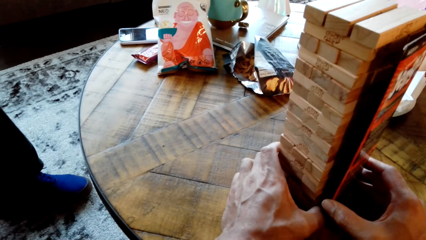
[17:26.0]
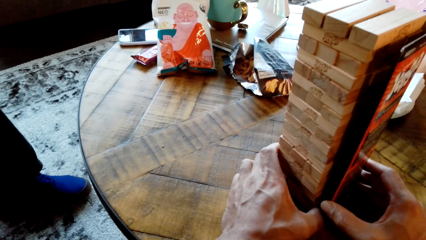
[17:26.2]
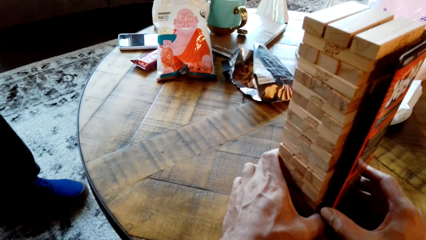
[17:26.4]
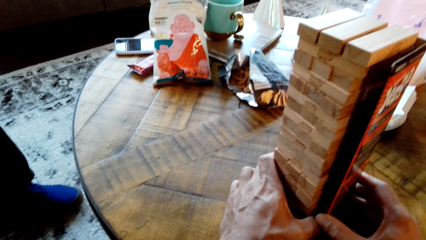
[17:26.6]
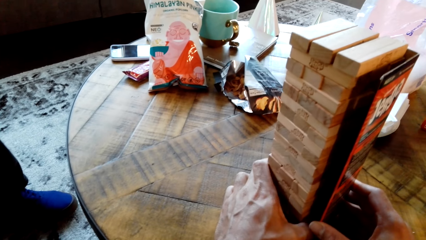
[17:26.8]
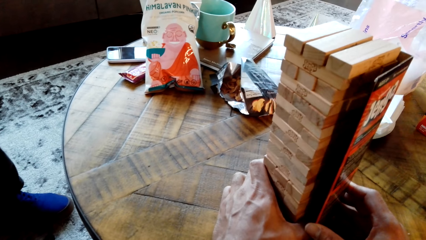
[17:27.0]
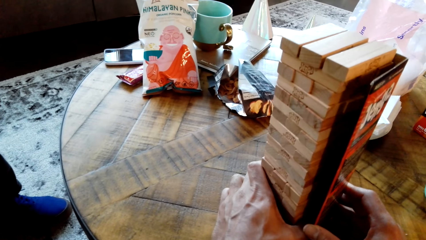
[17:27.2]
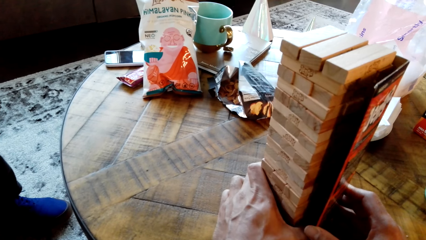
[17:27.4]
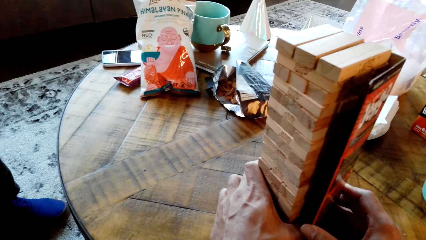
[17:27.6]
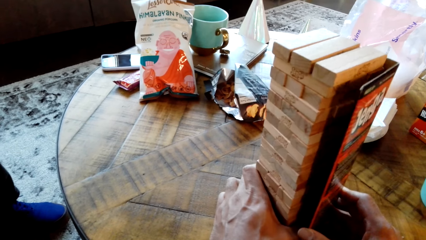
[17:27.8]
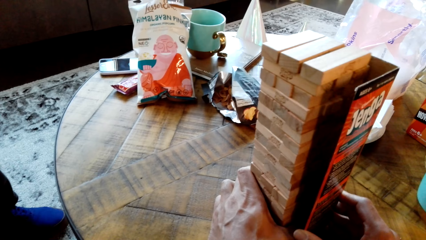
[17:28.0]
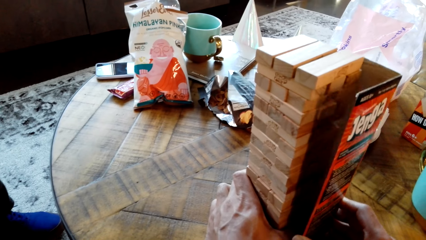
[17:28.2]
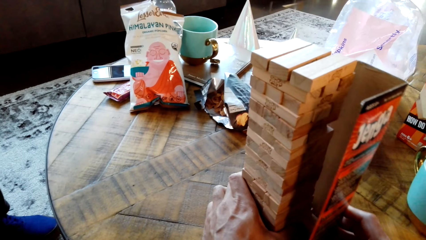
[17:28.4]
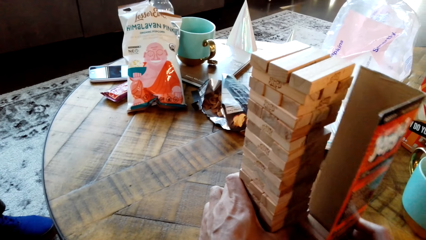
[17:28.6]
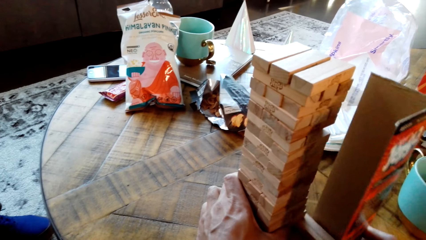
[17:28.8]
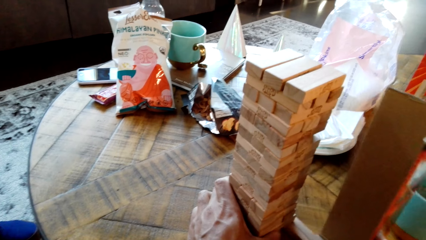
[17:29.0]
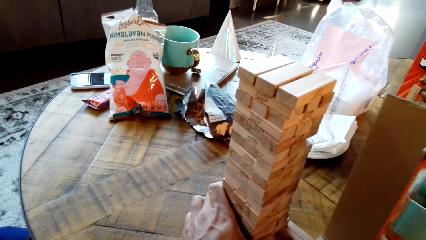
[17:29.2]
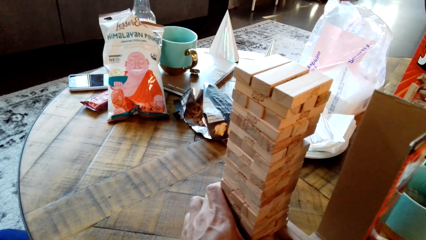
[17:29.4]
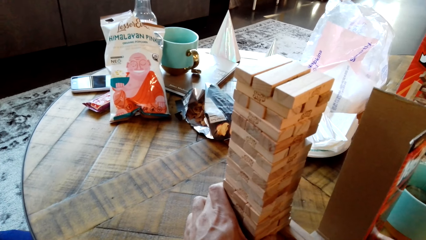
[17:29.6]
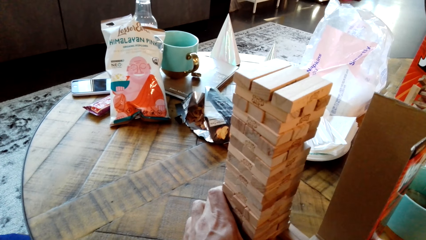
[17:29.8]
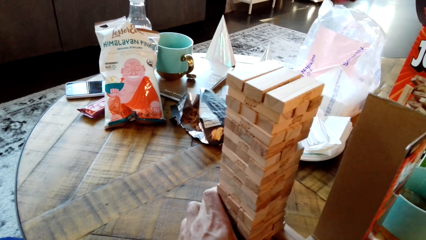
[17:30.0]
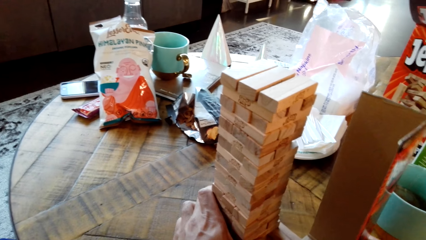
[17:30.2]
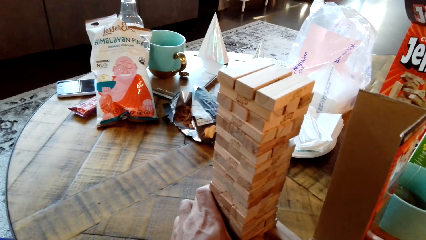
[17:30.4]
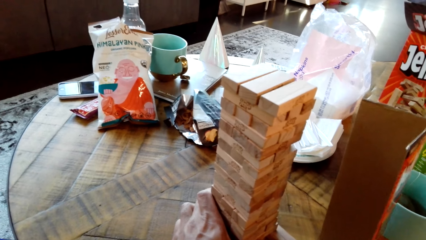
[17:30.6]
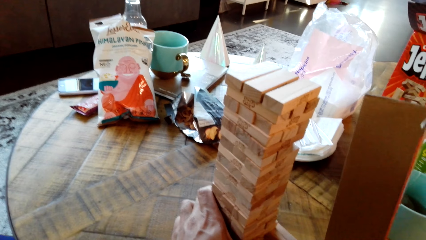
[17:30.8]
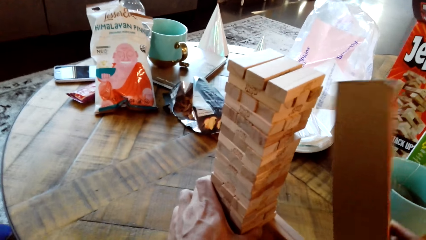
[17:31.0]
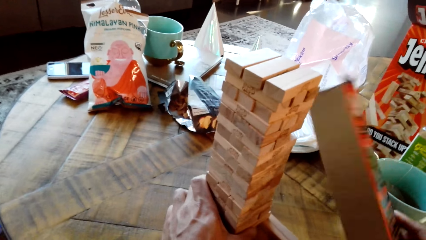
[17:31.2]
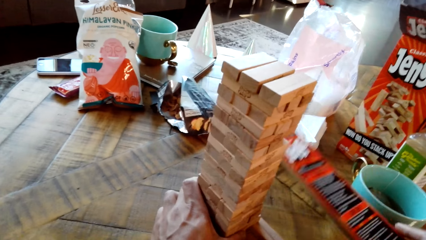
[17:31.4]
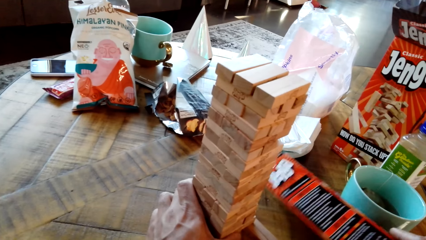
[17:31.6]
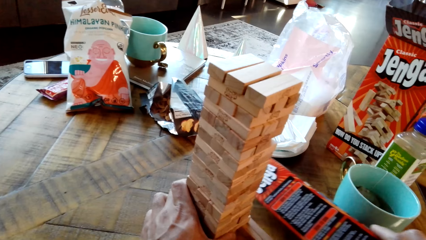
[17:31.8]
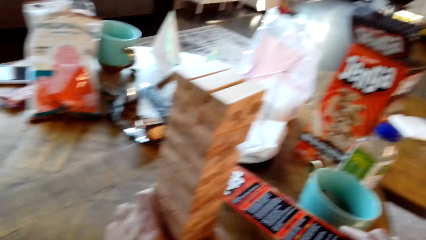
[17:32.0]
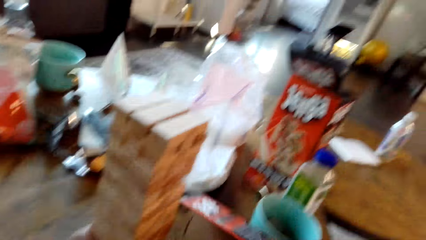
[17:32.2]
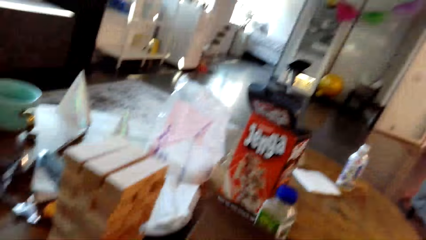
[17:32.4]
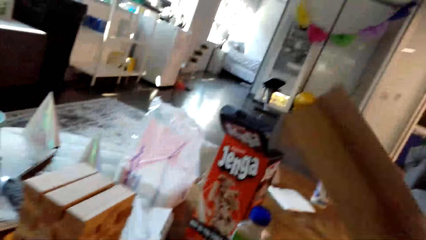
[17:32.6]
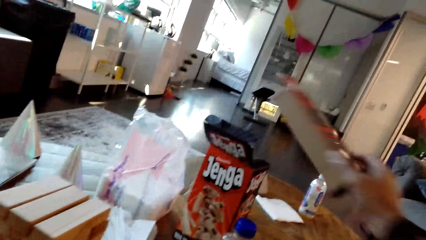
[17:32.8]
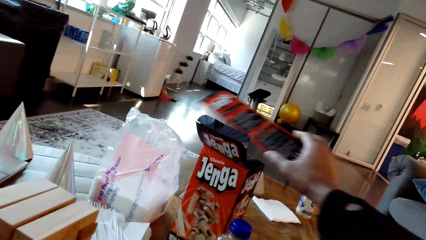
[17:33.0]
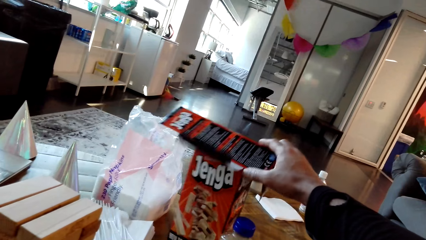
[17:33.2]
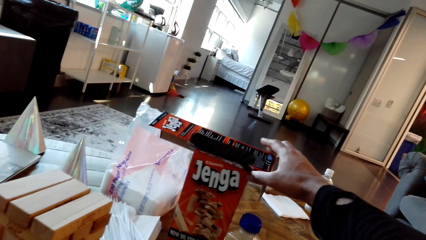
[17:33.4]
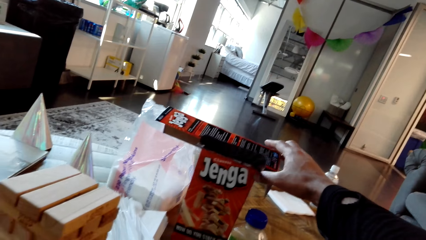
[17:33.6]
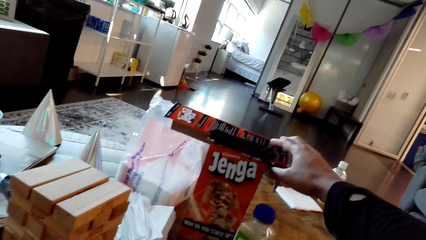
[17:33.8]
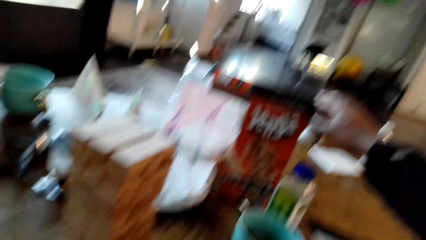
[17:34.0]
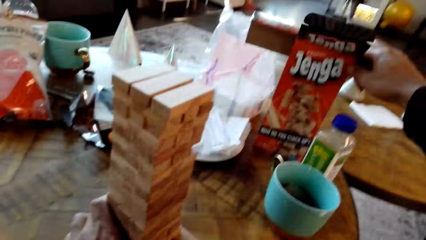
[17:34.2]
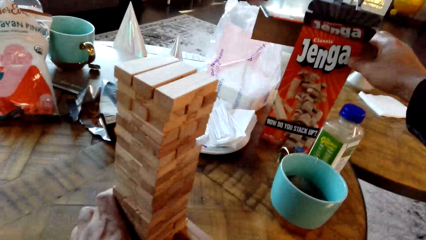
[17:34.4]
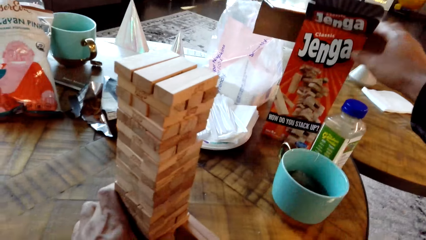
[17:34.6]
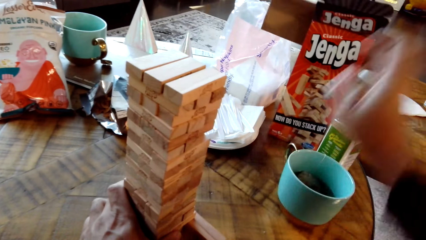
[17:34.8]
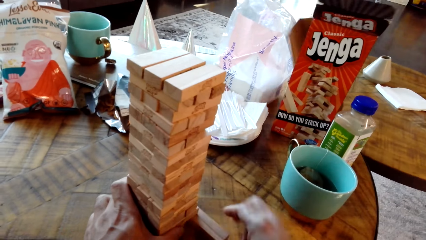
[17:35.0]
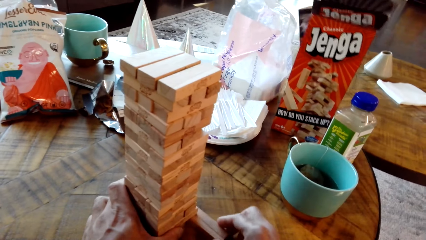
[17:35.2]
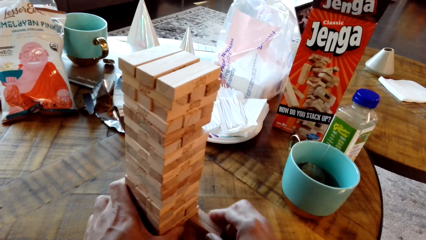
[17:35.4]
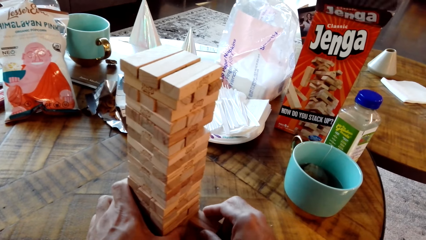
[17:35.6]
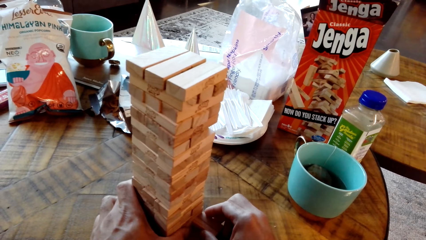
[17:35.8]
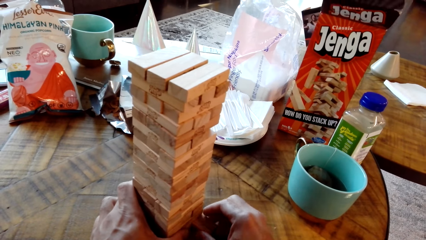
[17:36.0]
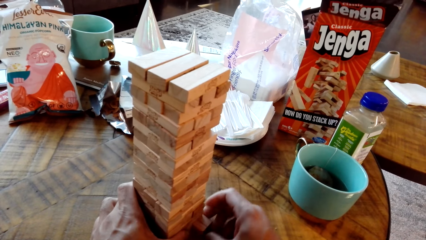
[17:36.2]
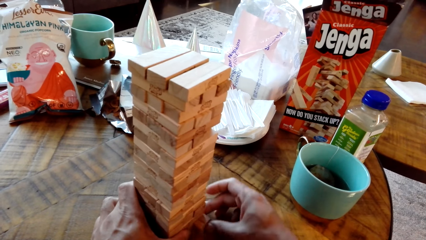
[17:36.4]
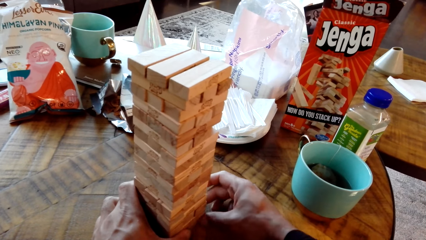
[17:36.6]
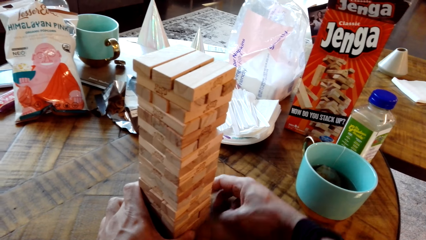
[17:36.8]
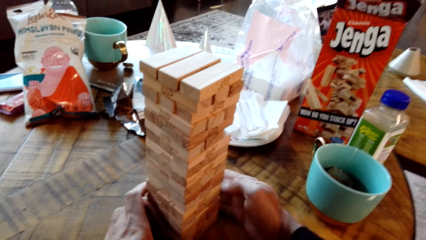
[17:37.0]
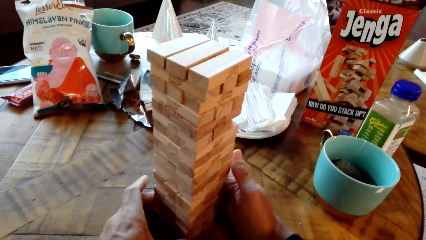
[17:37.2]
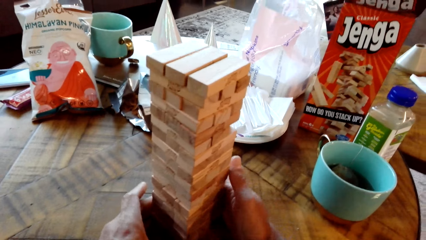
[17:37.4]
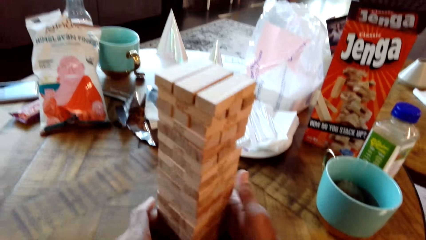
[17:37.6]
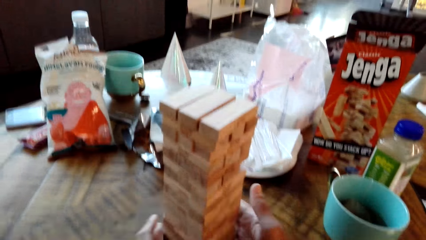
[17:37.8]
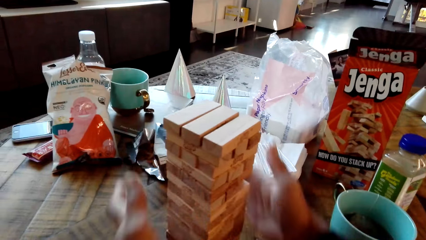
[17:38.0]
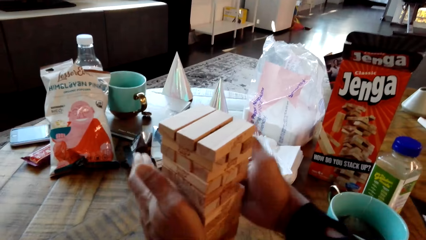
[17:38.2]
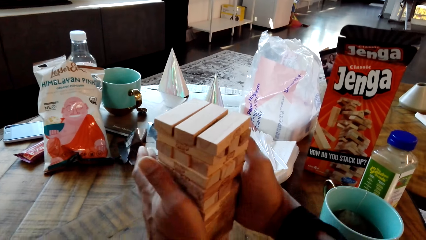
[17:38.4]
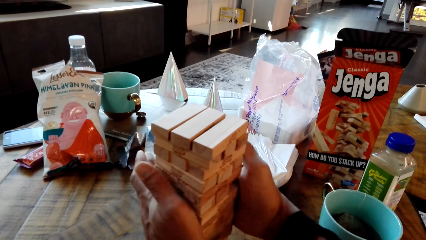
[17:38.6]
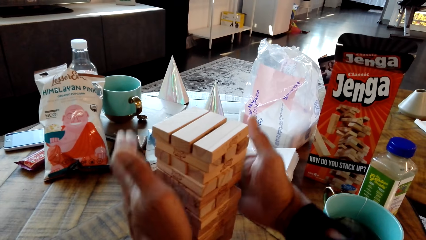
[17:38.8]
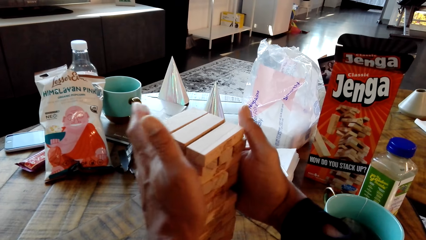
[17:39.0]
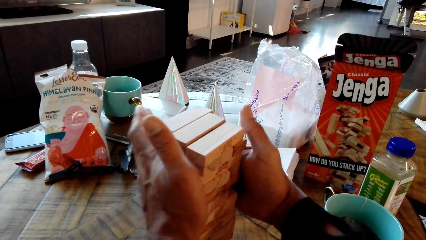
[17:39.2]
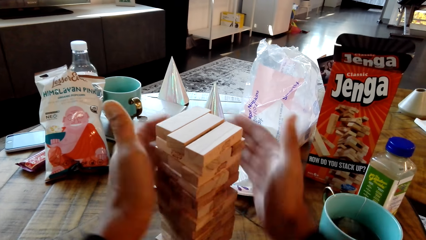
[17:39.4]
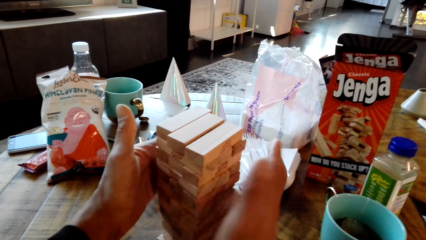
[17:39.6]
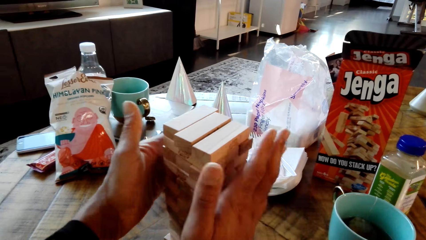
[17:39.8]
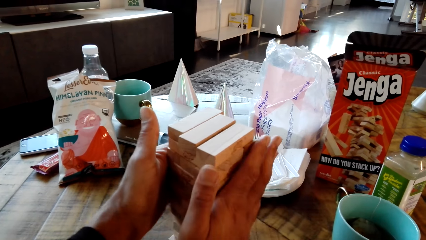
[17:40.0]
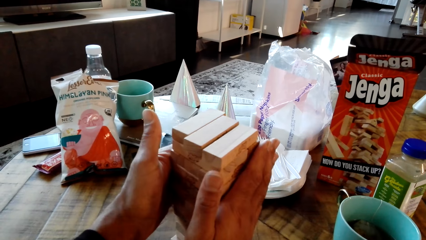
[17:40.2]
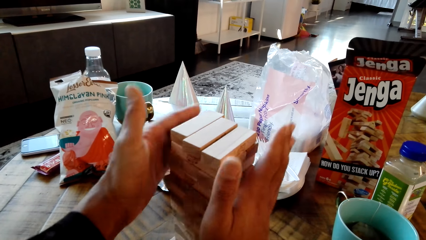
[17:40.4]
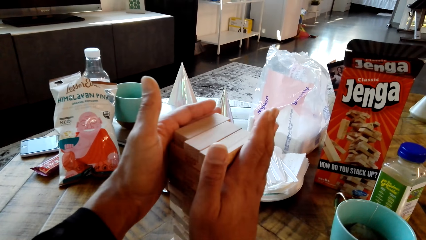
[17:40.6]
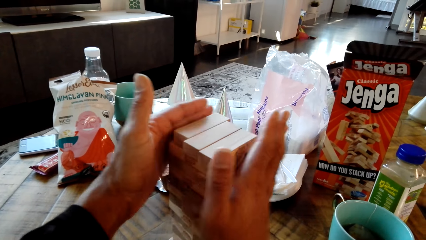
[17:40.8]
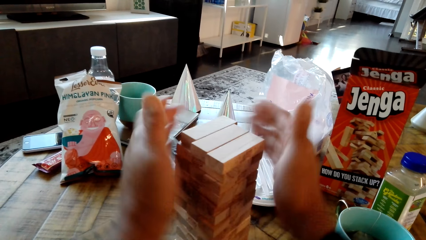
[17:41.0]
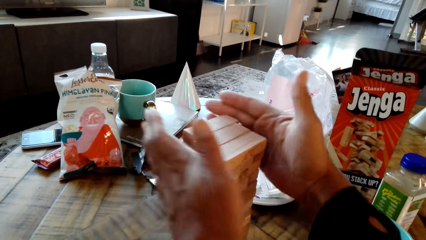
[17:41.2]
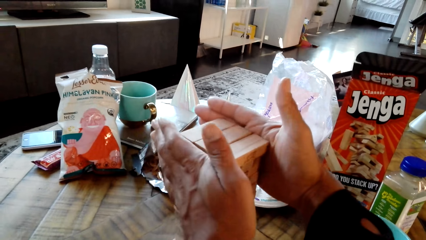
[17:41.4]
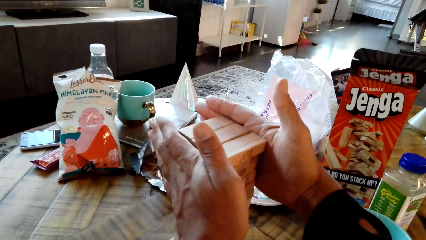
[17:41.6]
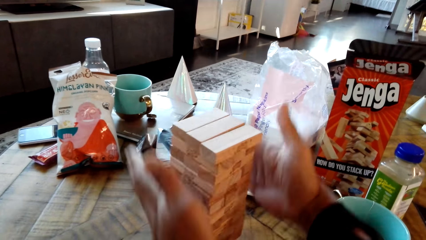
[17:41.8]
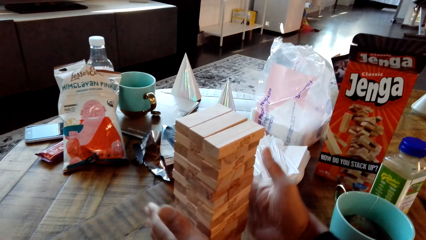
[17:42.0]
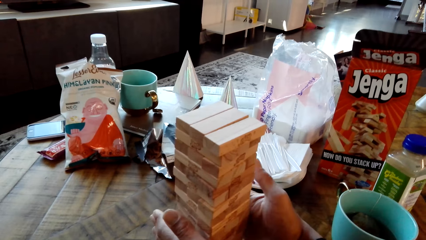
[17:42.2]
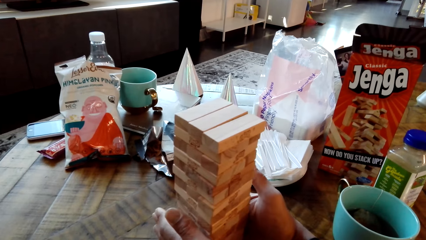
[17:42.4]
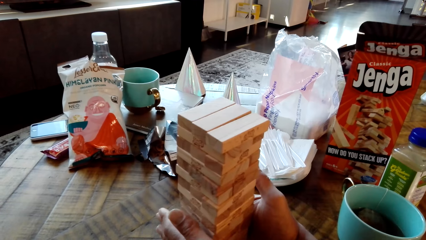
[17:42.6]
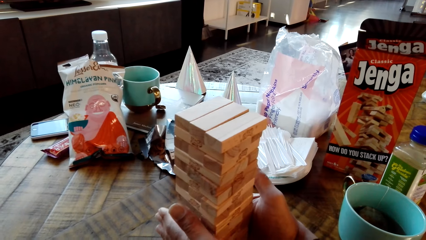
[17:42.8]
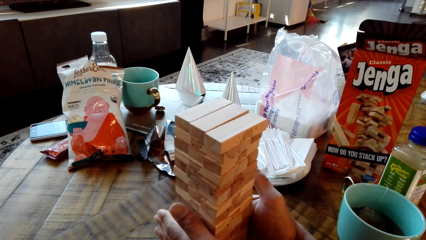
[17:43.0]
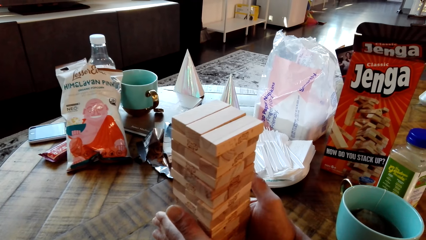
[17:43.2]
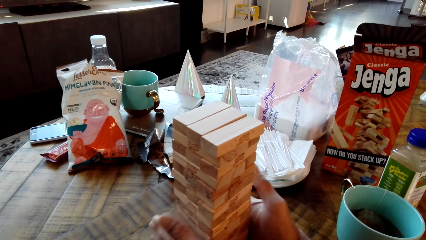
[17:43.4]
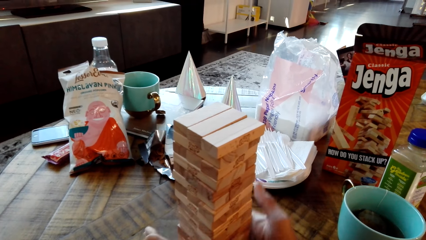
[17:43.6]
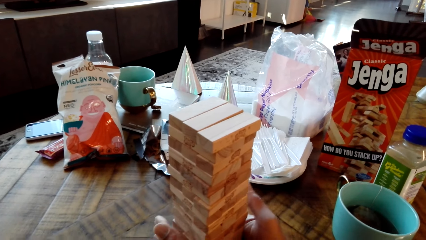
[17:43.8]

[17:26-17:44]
A man removes the box from the gaming Jenga. The camera wearer makes woods. The man puts the box down on the table, picks the box from the table and puts the box on top of the other. The man holds the gaming Jenga on the hand and lines the gaming Jenga with the hand. The camera wearer levels the woods.
